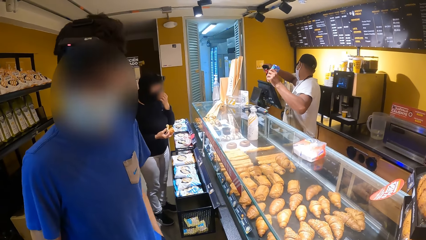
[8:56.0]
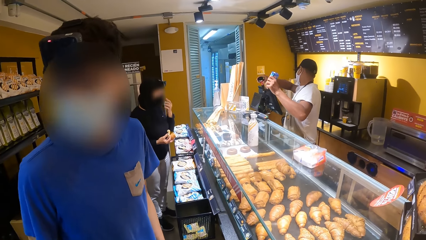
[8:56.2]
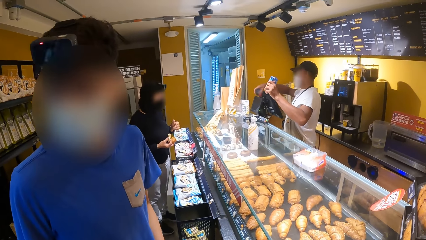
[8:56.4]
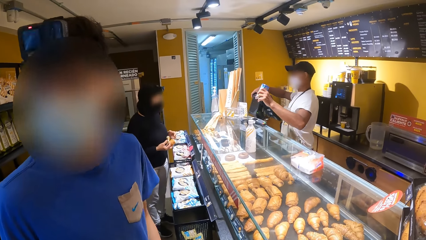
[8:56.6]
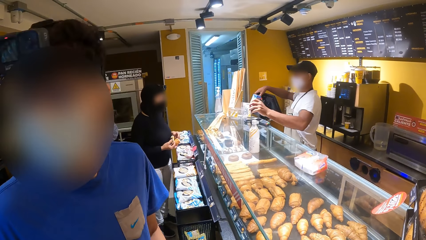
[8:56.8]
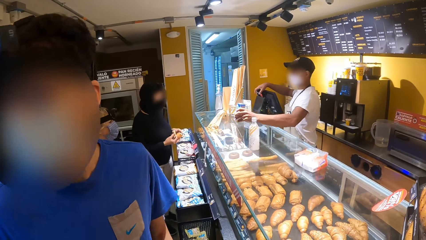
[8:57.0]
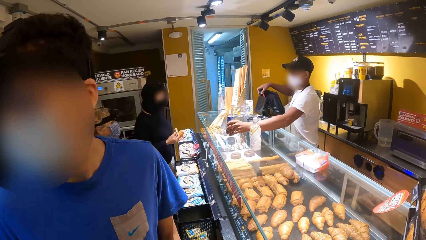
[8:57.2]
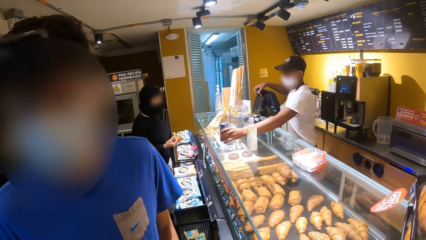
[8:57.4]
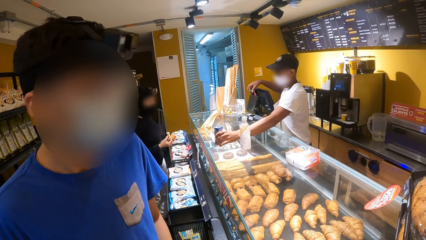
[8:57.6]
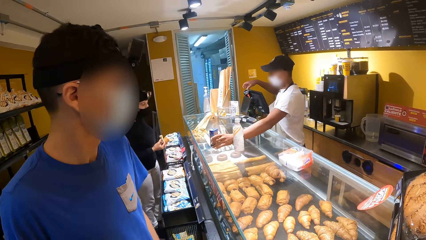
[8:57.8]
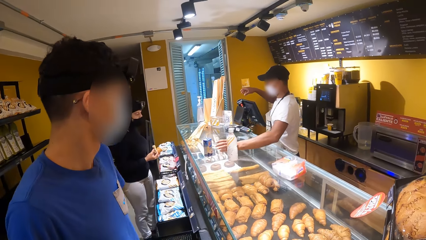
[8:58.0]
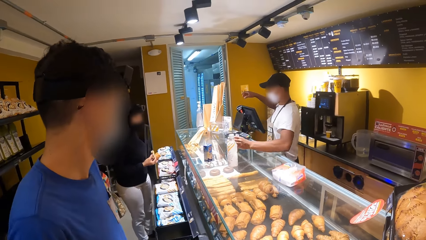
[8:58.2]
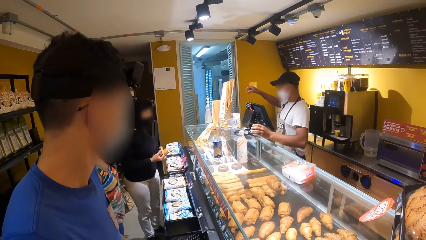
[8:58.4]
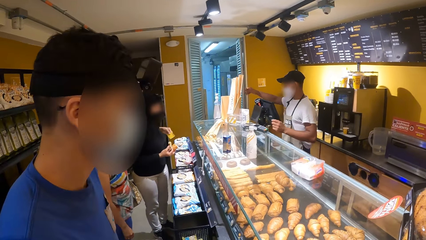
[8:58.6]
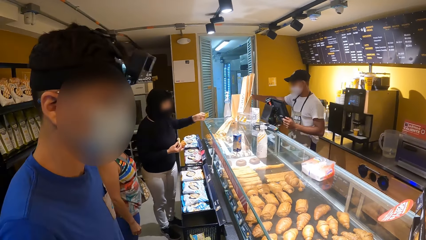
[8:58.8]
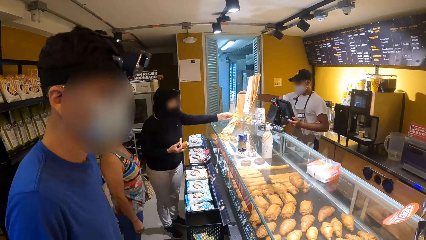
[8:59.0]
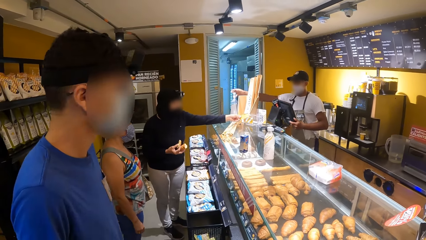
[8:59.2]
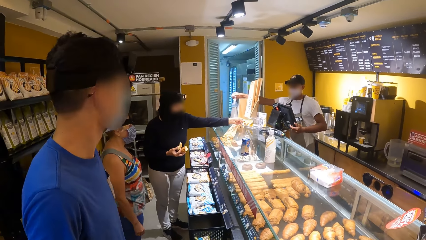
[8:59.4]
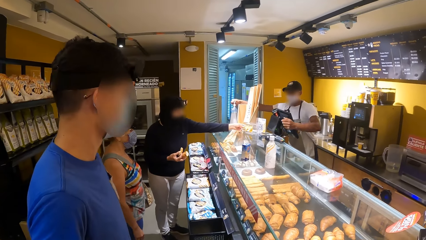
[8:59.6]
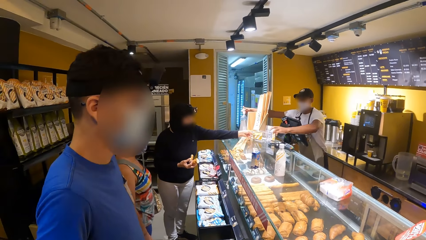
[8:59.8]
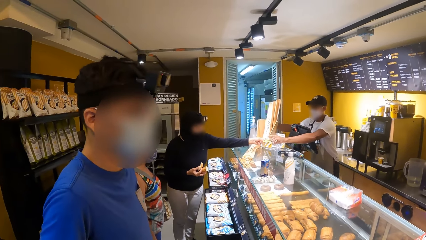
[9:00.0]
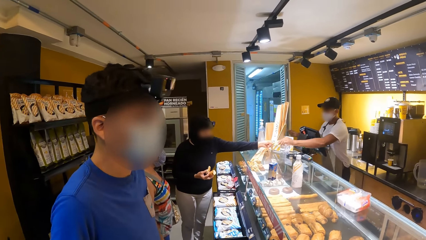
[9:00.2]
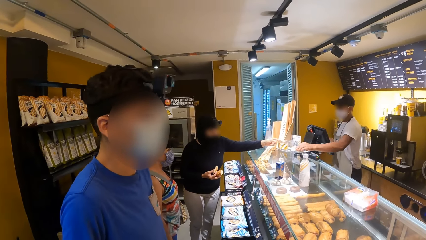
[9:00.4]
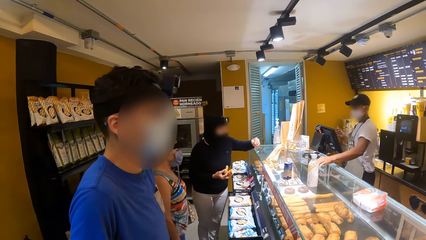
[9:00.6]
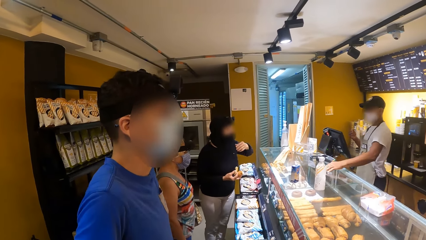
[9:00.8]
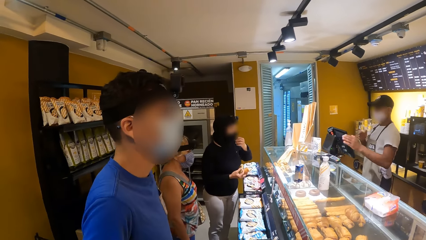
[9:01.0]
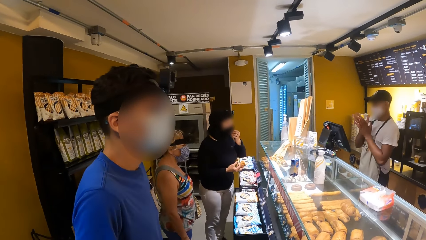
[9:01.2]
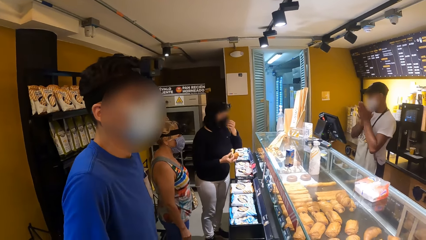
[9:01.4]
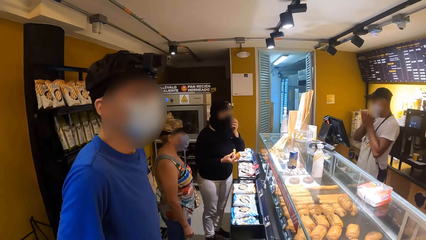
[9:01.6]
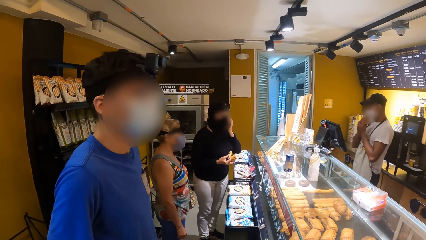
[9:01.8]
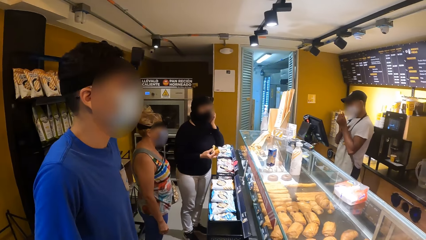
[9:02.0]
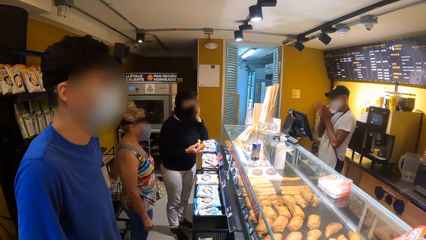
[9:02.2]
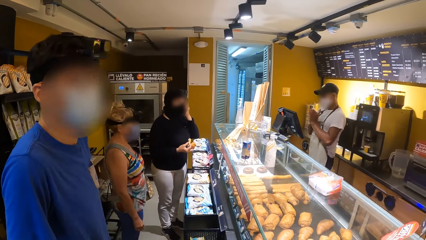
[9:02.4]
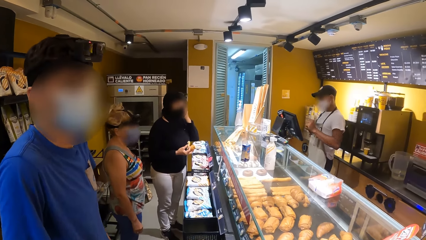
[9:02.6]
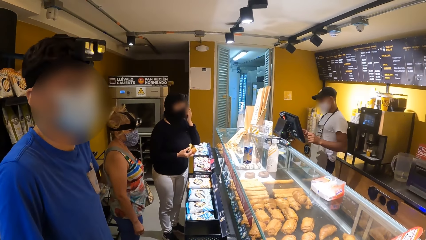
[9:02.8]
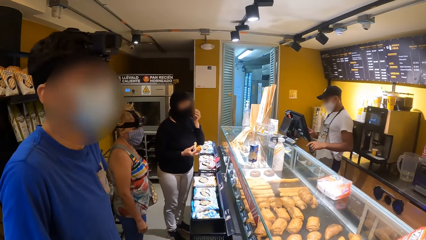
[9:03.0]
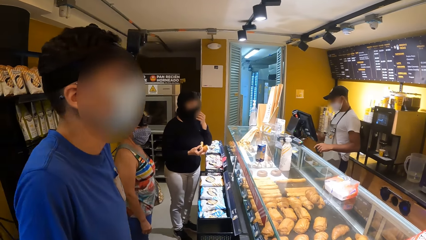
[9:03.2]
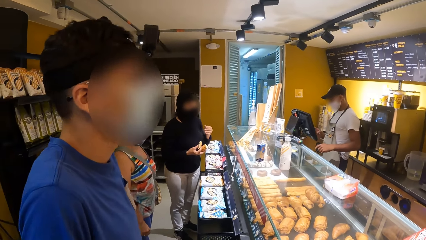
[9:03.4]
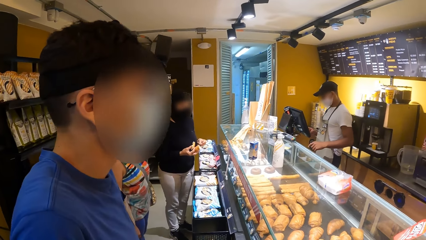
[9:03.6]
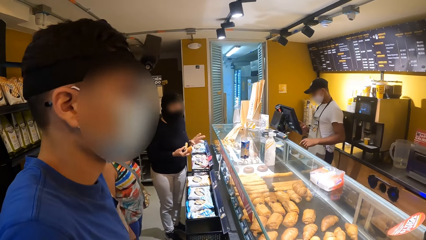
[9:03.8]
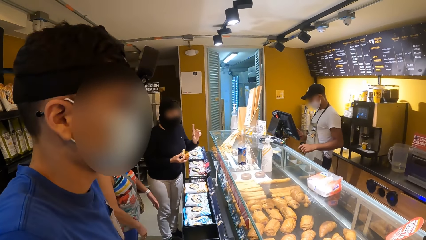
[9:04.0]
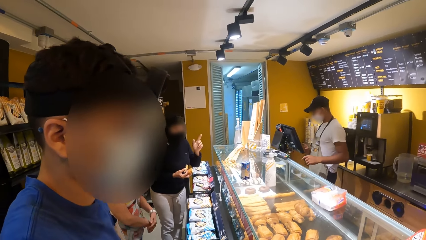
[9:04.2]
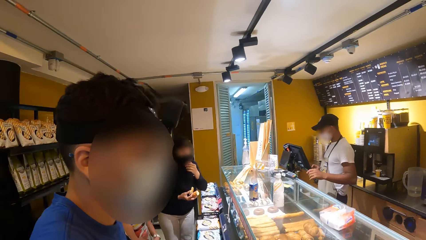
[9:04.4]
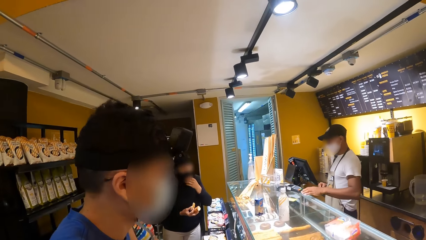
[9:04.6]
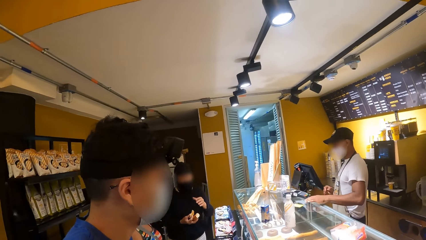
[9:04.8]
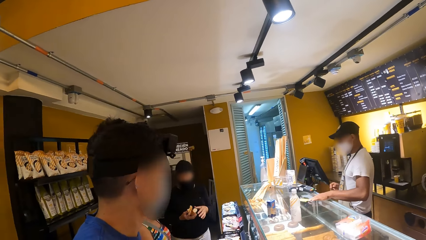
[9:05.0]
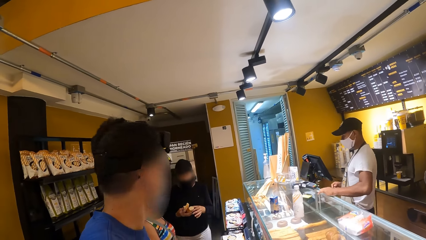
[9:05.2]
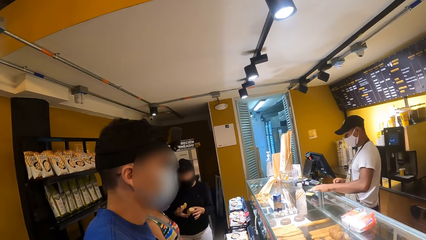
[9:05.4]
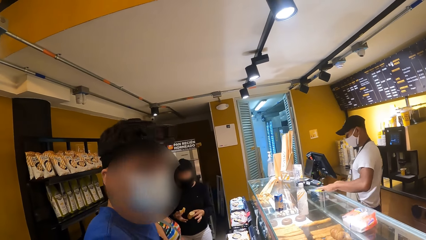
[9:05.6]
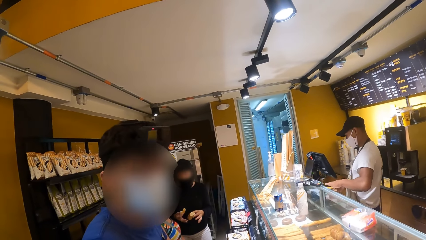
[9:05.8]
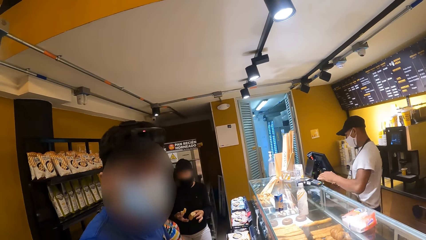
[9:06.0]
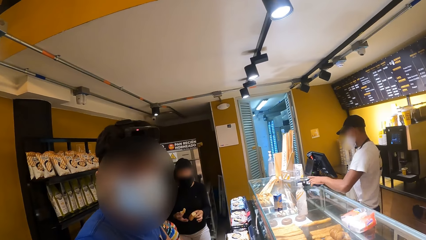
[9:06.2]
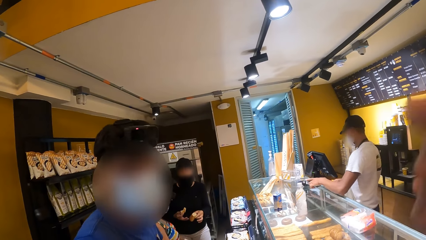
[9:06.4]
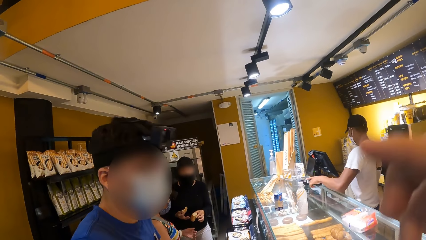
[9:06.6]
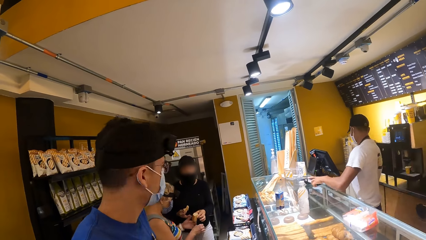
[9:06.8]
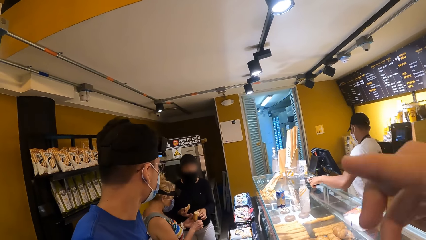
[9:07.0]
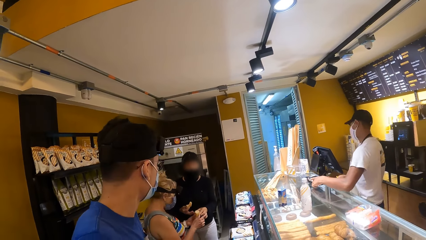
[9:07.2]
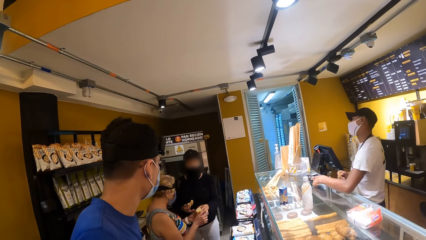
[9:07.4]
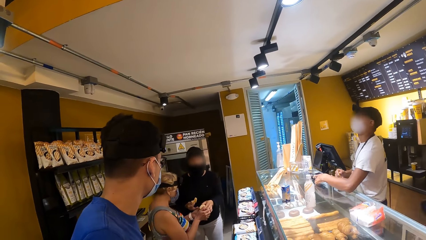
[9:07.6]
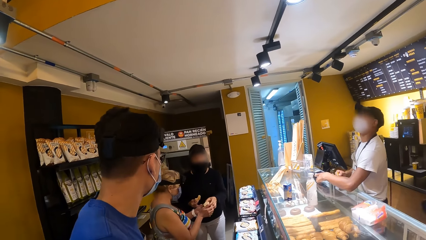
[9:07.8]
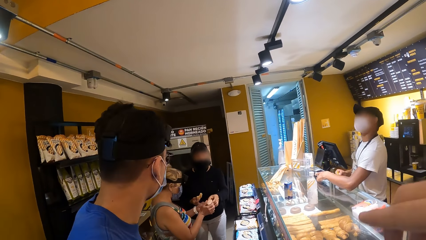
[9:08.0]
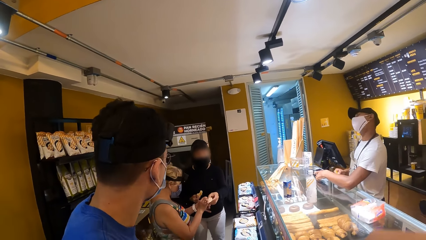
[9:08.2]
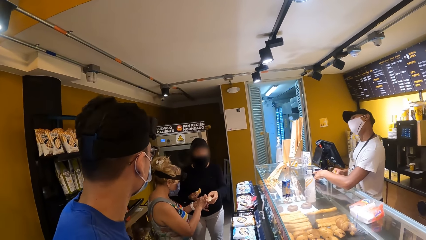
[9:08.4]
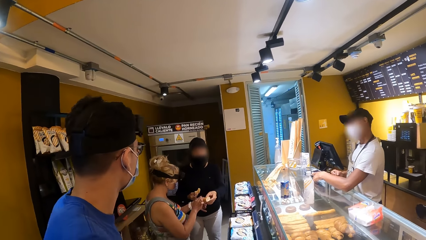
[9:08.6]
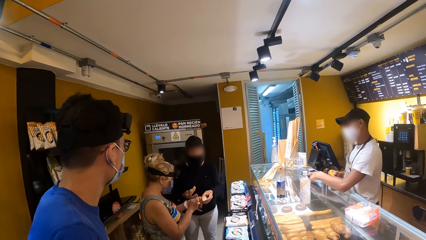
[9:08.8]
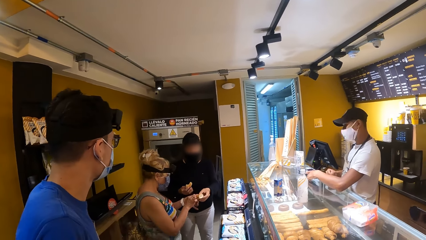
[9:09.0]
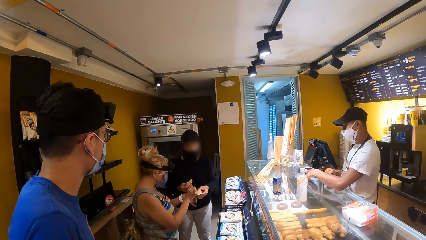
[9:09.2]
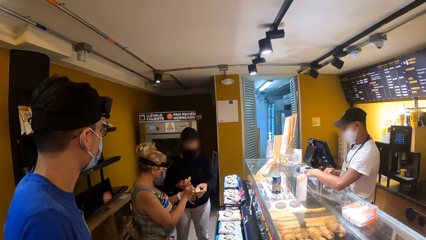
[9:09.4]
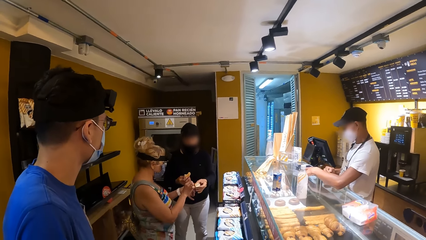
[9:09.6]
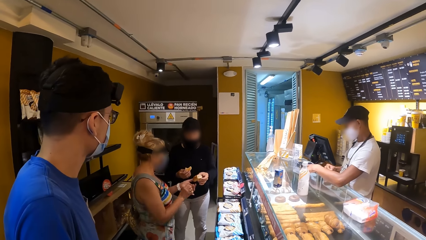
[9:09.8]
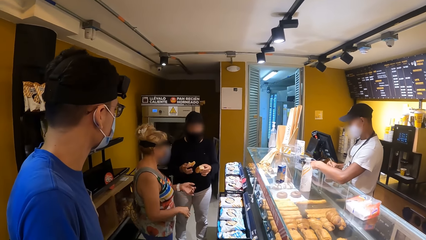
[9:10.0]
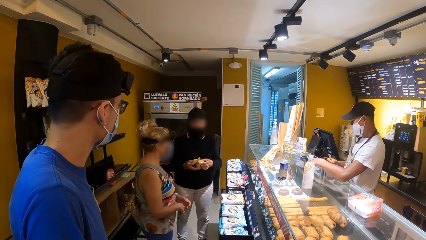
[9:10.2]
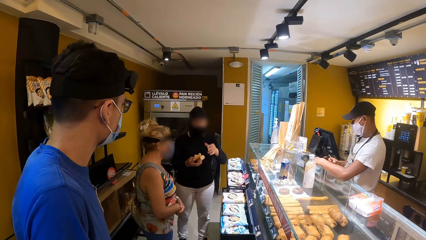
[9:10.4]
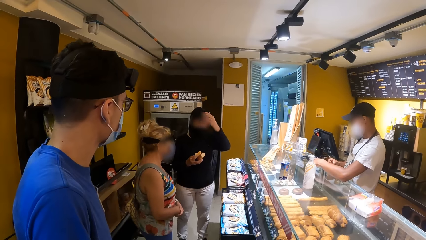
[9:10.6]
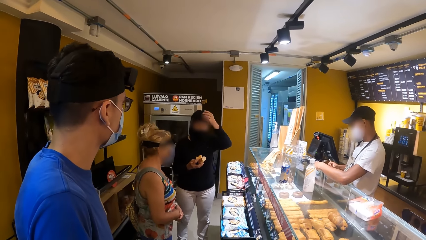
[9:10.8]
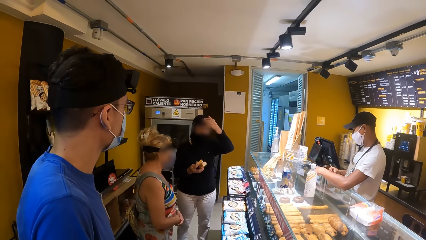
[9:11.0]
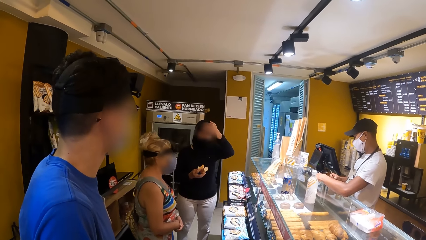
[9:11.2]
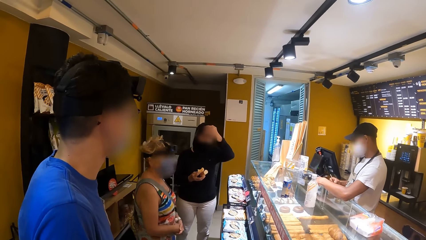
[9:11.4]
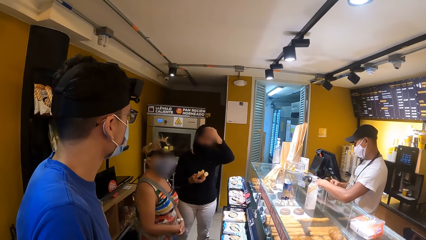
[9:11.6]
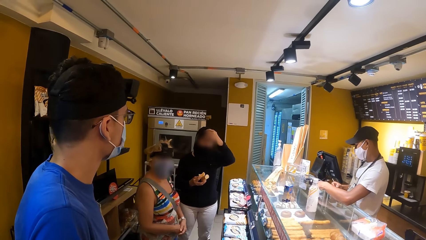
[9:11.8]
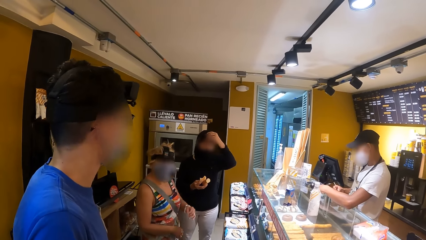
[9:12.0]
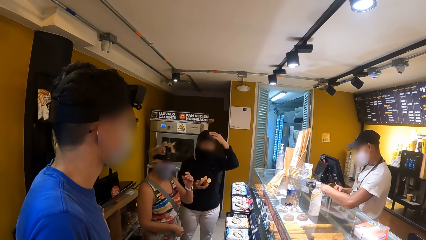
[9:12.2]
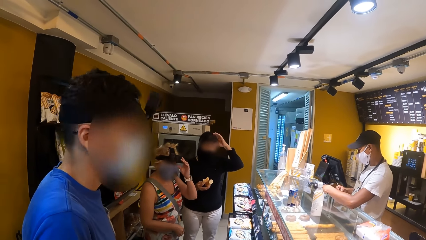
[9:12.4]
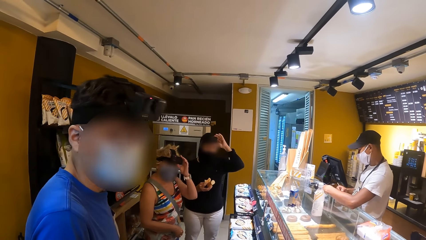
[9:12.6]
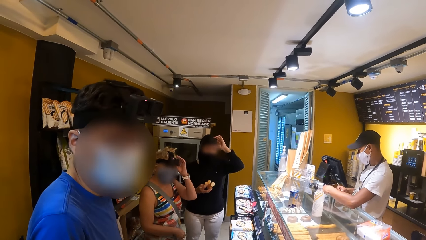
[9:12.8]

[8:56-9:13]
The camera wearer interacts with a man. A woman hands money to another man. The woman adjusts her face mask. The camera wearer interacts with the first man. The woman interacts with the other man.
